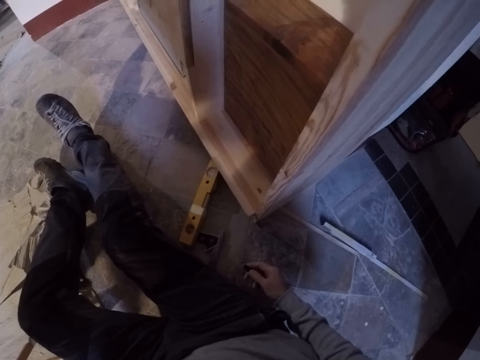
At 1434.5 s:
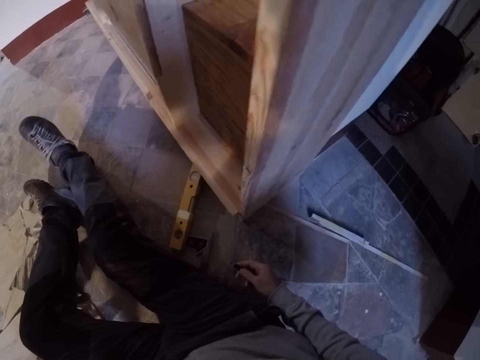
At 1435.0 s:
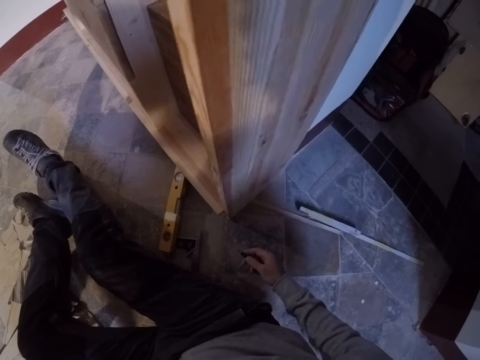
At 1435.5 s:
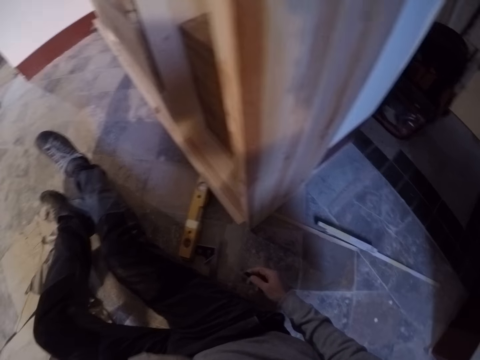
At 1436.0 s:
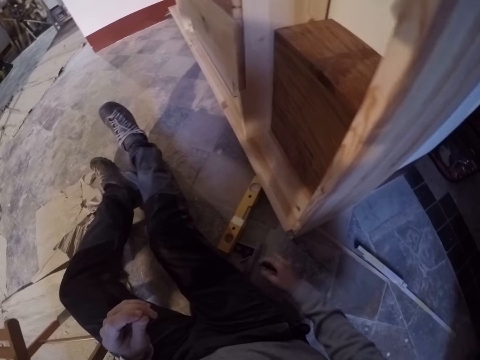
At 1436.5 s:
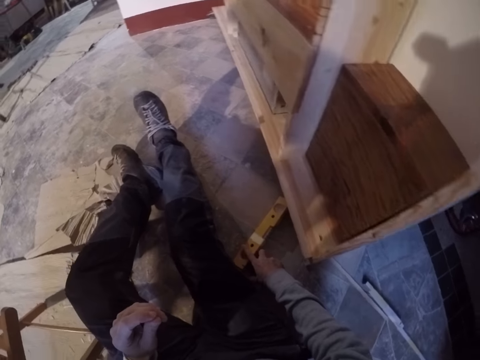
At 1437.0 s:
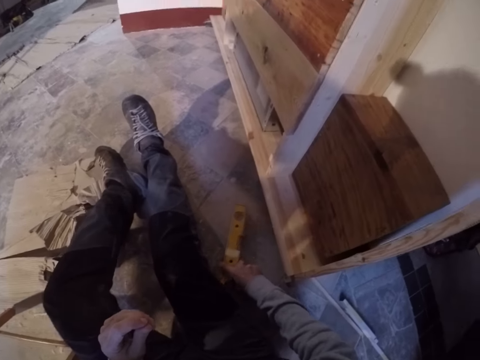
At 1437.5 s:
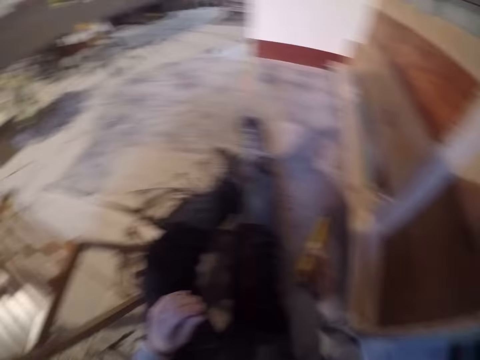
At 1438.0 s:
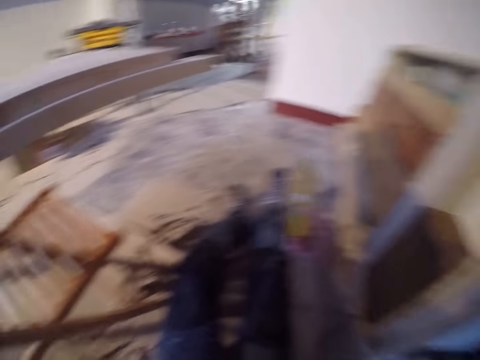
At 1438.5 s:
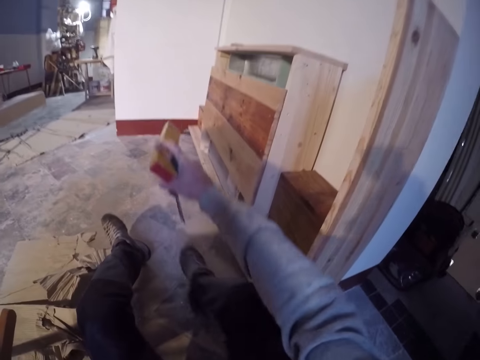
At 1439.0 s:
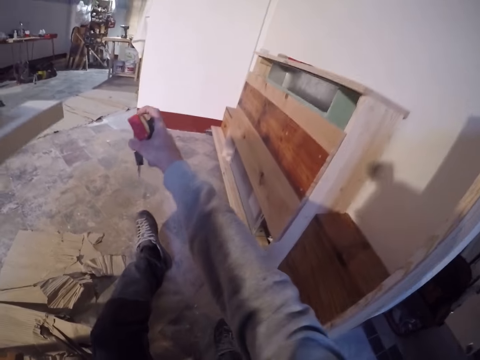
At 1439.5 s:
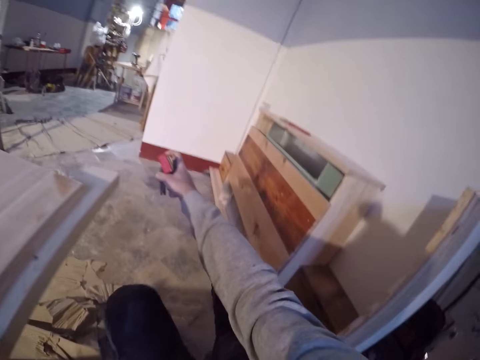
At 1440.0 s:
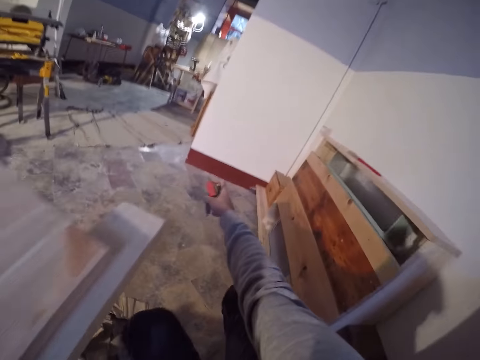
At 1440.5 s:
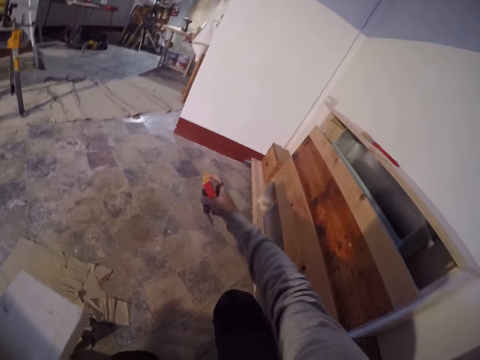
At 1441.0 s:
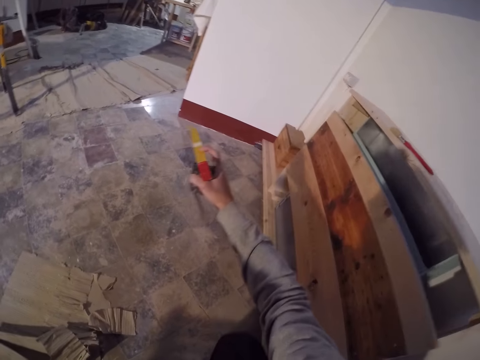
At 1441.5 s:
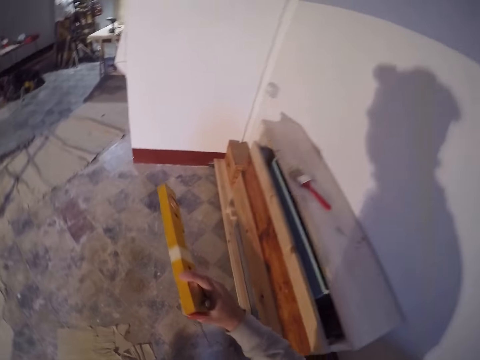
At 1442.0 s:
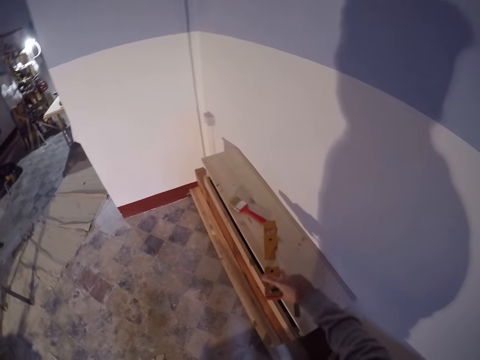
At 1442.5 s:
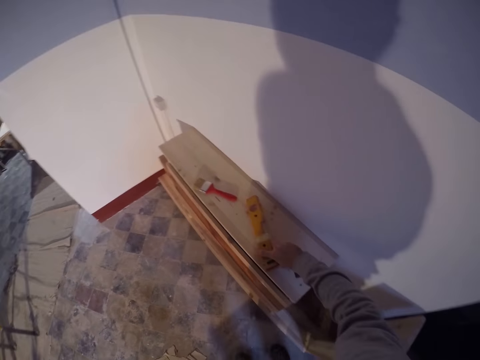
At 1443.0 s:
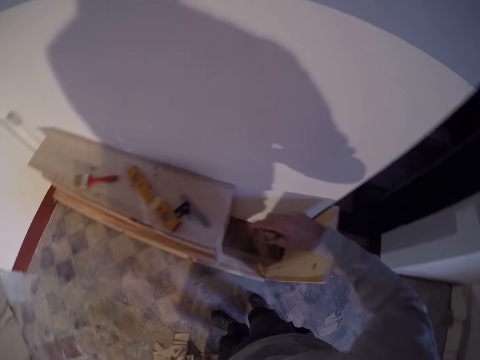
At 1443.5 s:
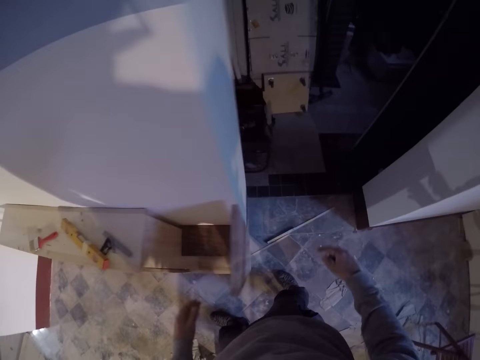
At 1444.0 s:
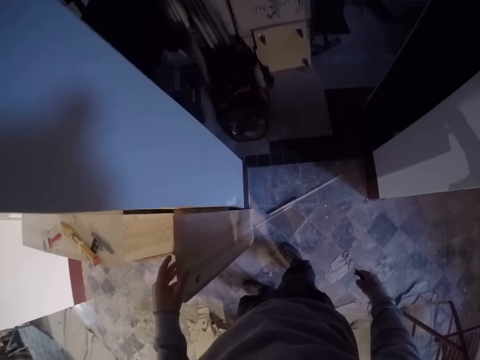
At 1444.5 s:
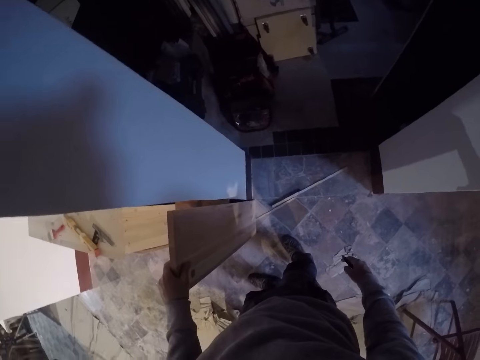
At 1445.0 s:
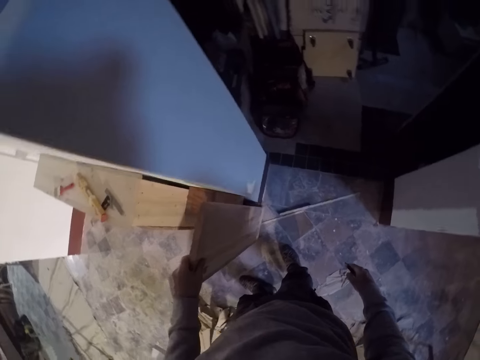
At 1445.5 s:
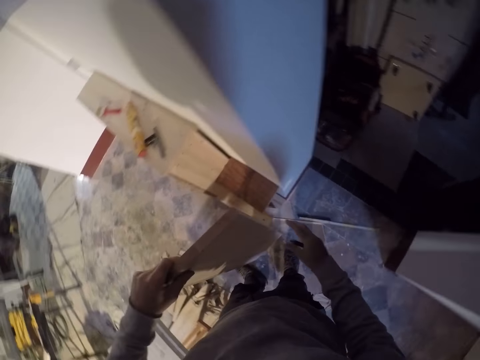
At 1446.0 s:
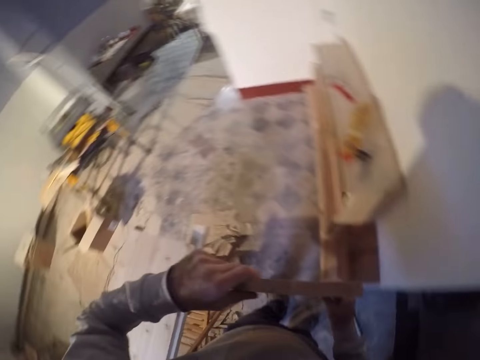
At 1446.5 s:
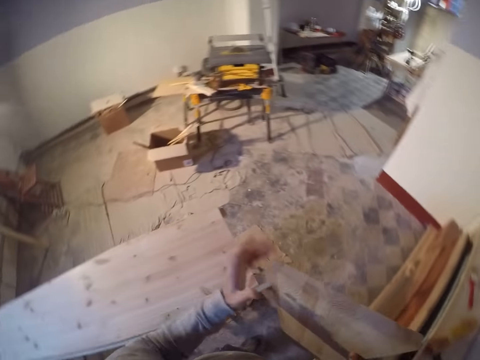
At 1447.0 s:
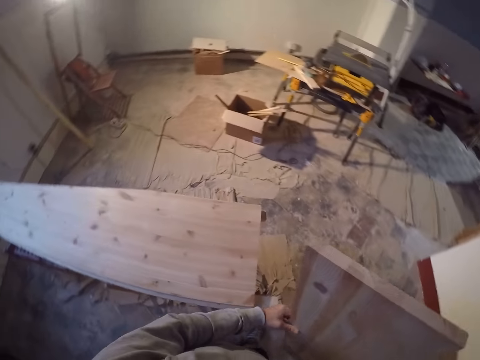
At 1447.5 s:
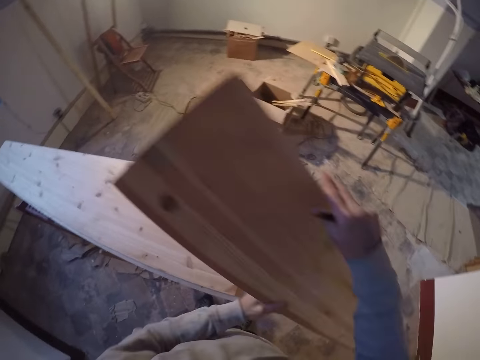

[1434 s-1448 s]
The camera wearer picks up the level on the floor with his right hand. He stands. He drops the level in his left hand on a table in a workshop. He lifts the piece of wood from the floor with his left hand.

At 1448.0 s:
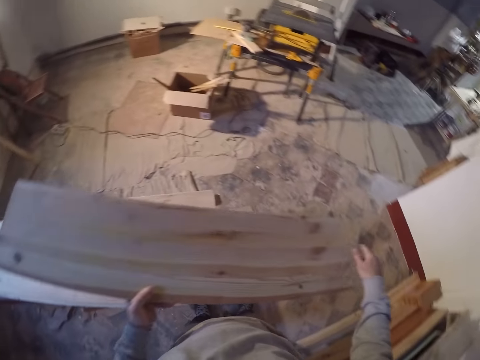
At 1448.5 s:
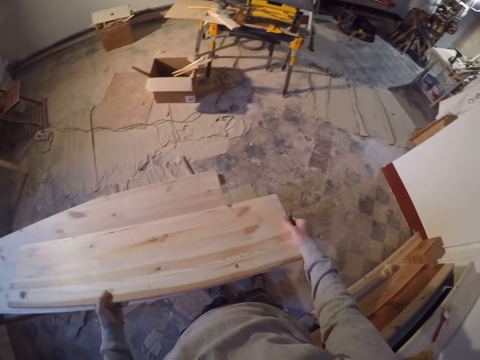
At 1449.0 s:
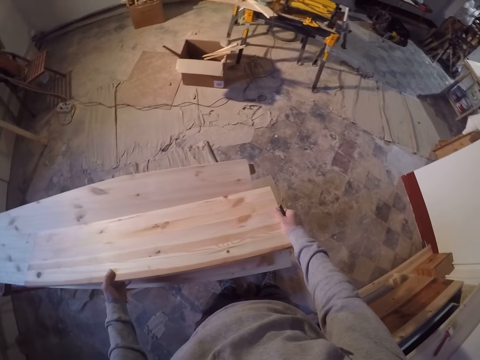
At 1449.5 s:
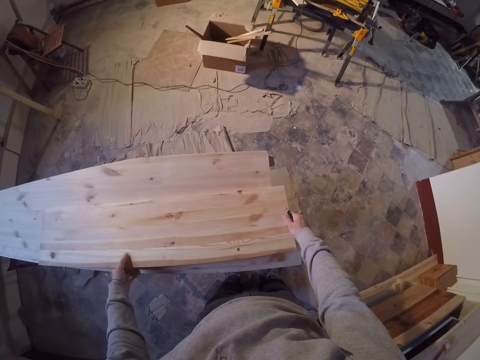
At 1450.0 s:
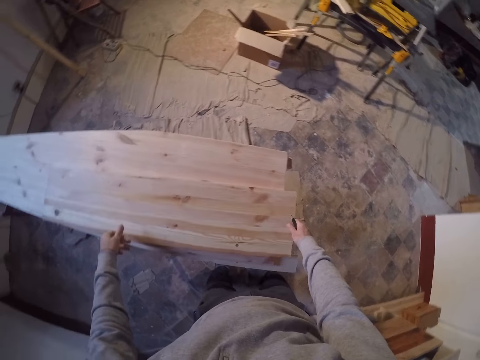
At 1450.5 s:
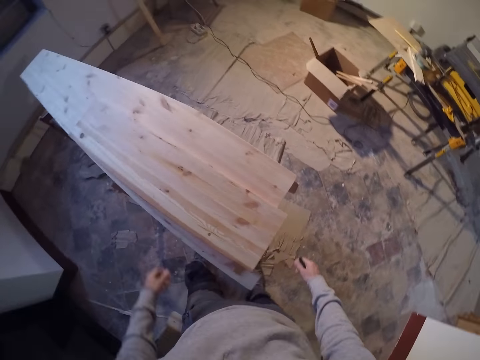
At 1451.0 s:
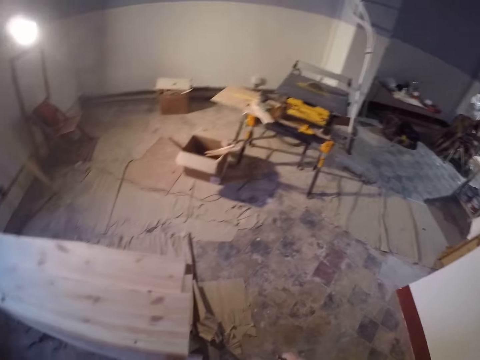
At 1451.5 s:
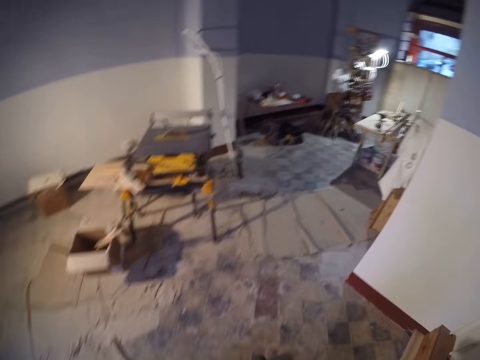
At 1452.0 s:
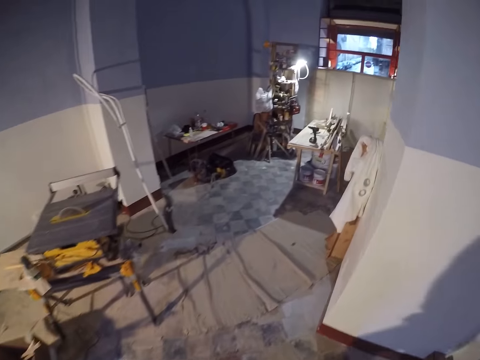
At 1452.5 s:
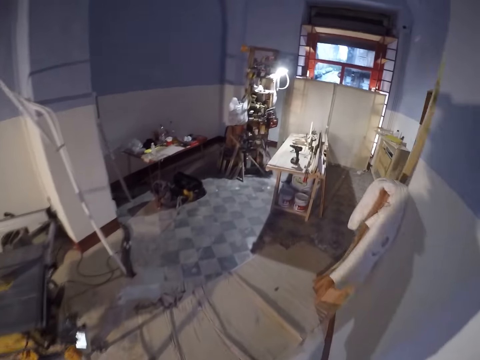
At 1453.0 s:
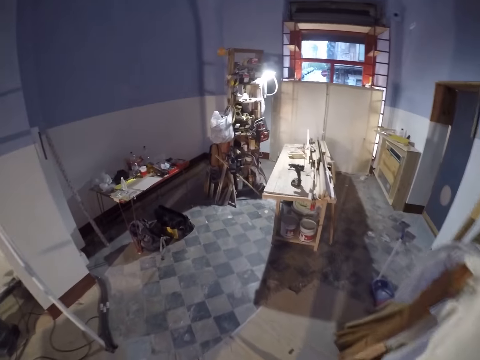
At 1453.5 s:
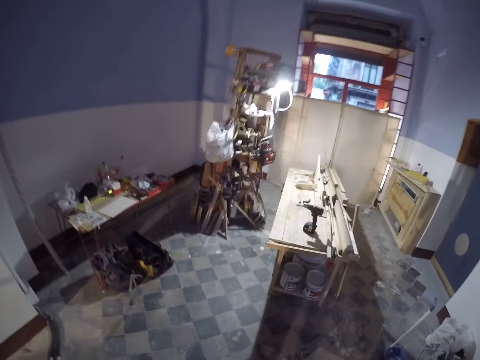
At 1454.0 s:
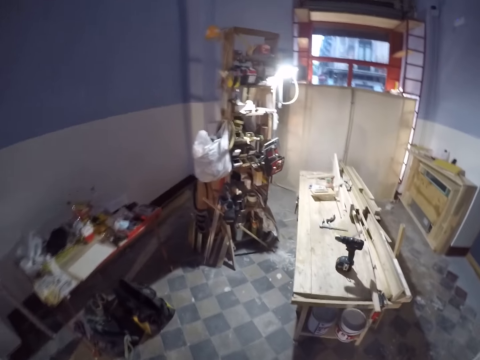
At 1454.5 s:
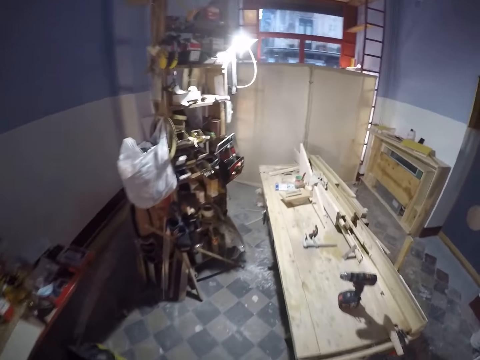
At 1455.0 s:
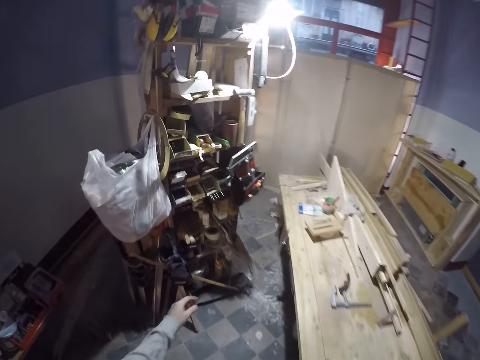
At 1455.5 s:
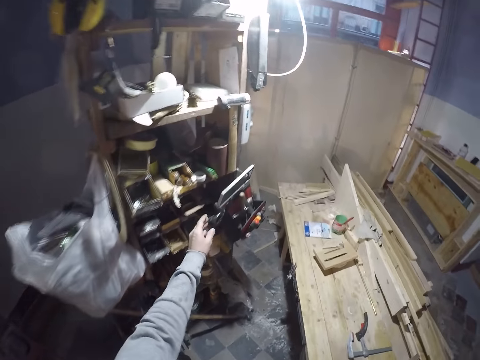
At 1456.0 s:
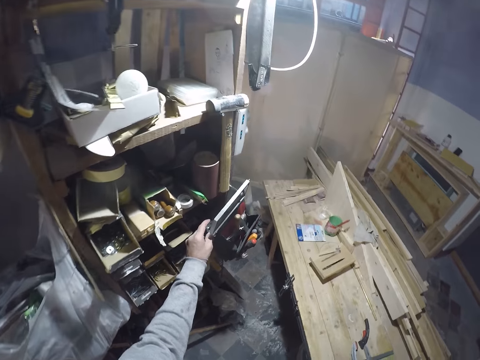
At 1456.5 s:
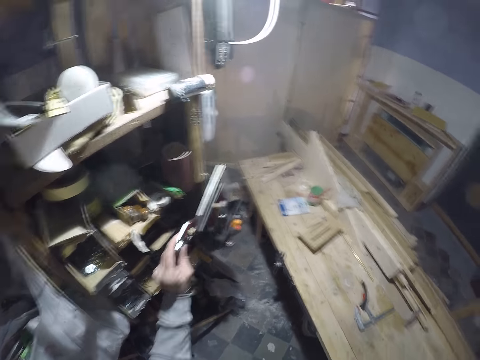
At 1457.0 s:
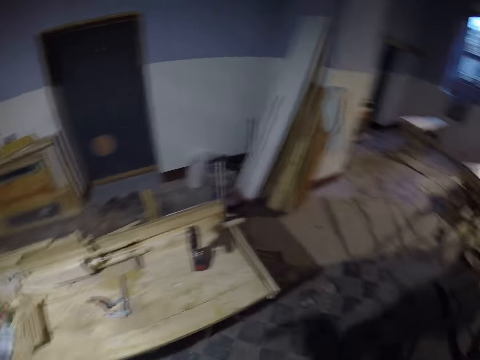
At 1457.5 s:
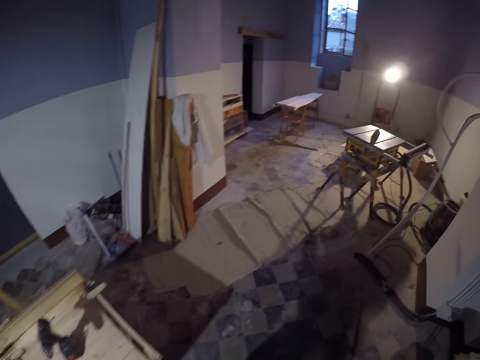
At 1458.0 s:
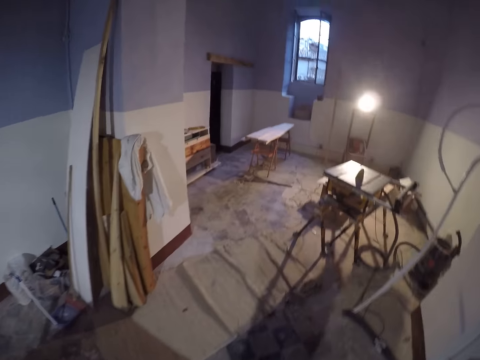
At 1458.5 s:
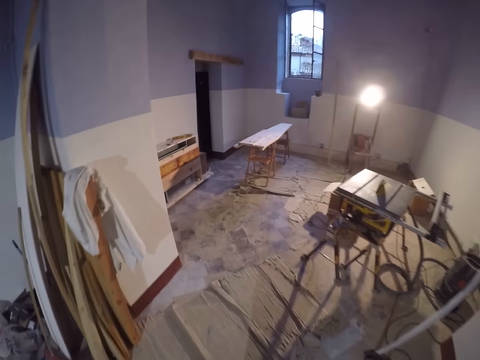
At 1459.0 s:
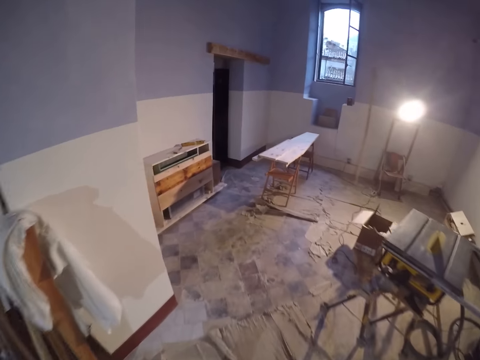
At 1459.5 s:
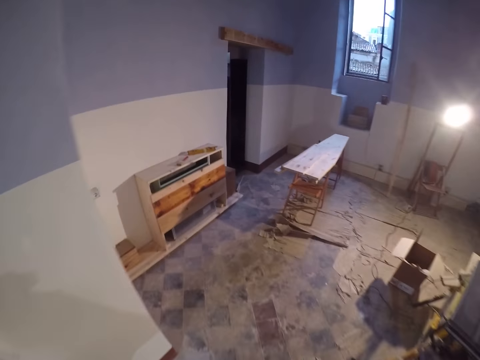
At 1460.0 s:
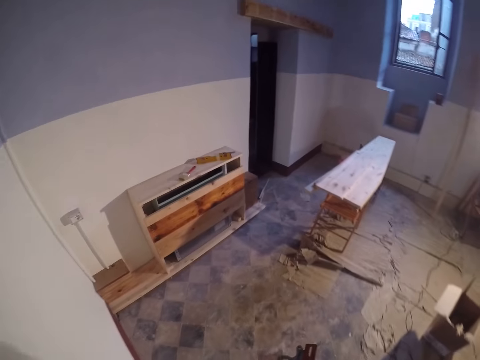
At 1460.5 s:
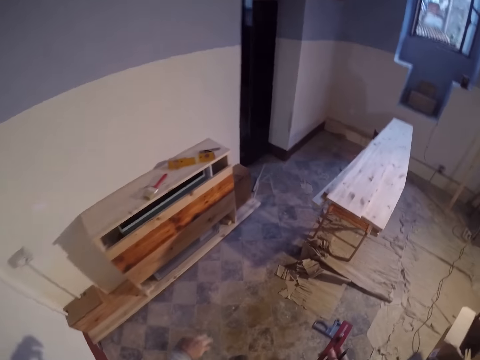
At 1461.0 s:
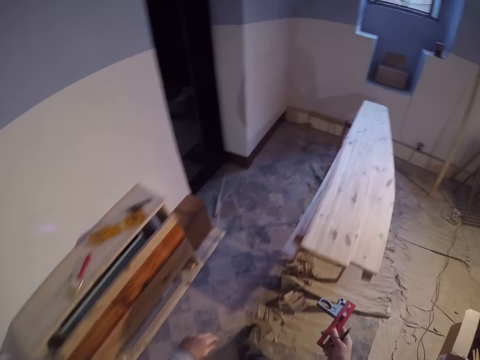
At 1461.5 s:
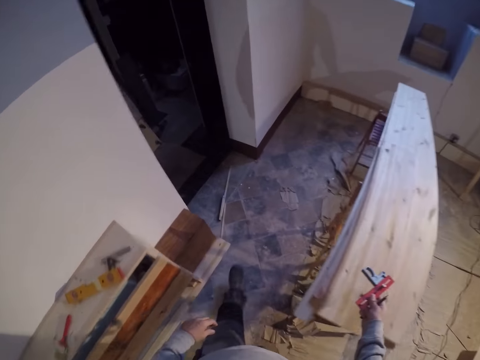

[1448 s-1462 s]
The camera wearer places the piece of wood on a wooden table in the workshop. He walks around the workshop. He brings out a combination square from a tool bag with his left hand. He walks around the workshop.
